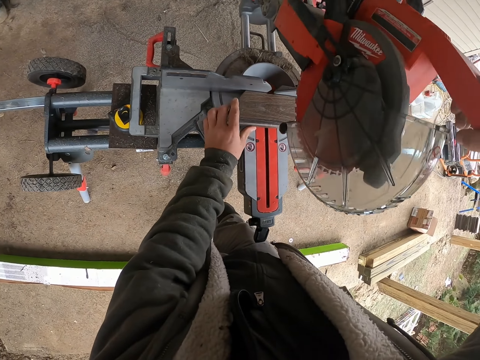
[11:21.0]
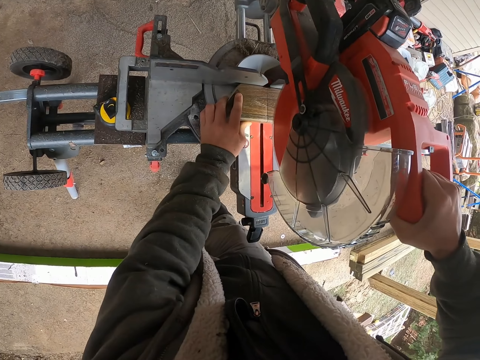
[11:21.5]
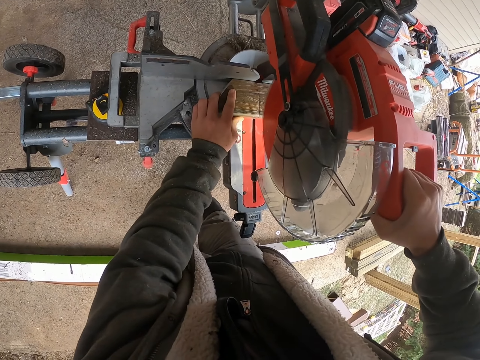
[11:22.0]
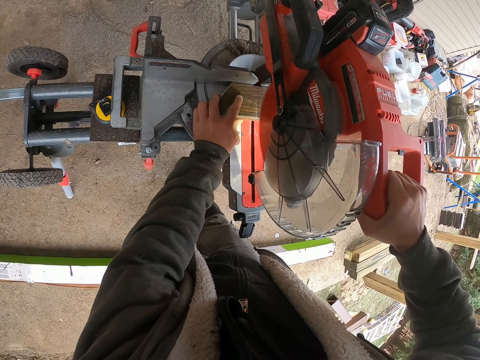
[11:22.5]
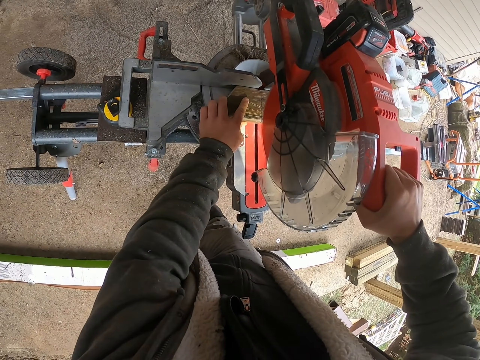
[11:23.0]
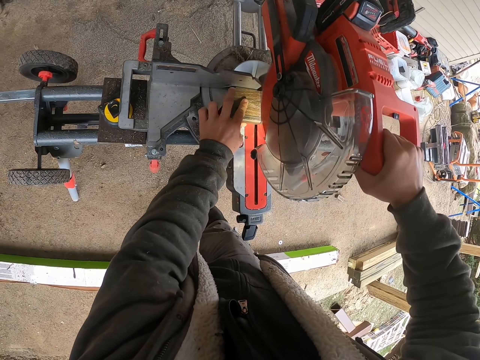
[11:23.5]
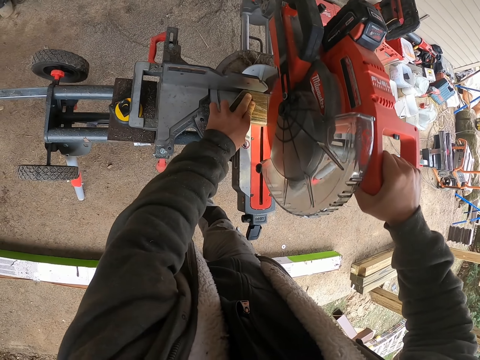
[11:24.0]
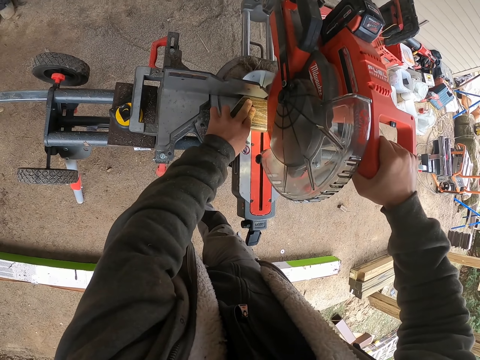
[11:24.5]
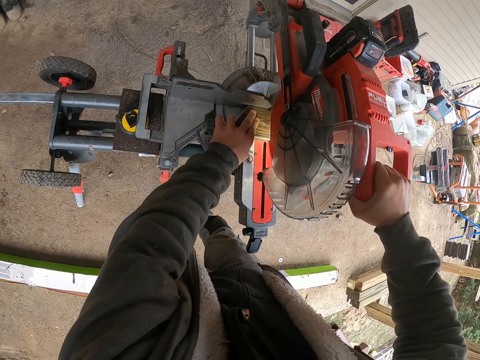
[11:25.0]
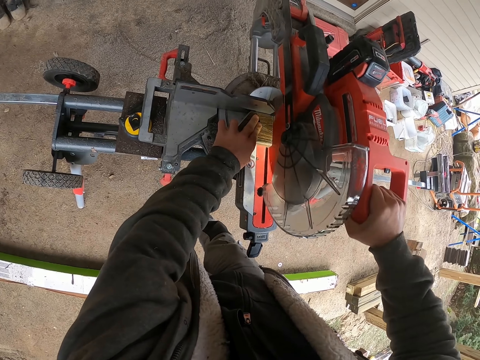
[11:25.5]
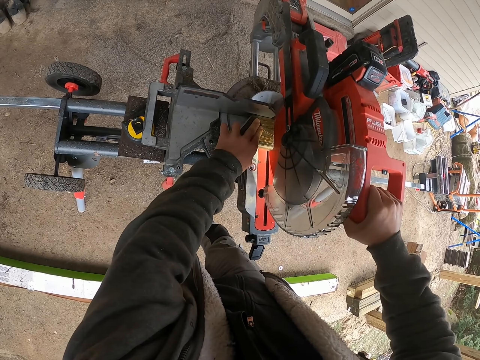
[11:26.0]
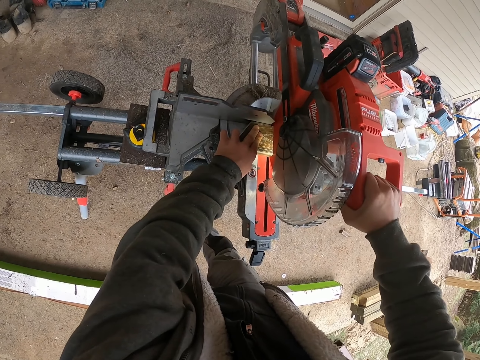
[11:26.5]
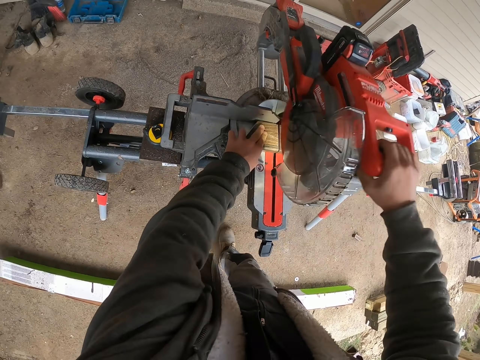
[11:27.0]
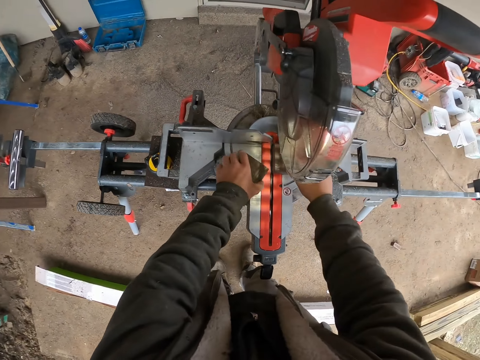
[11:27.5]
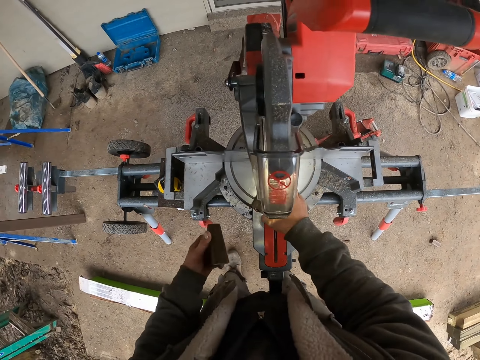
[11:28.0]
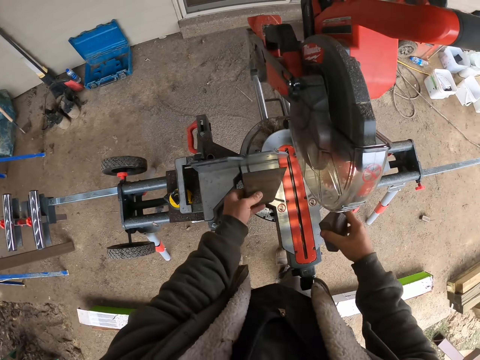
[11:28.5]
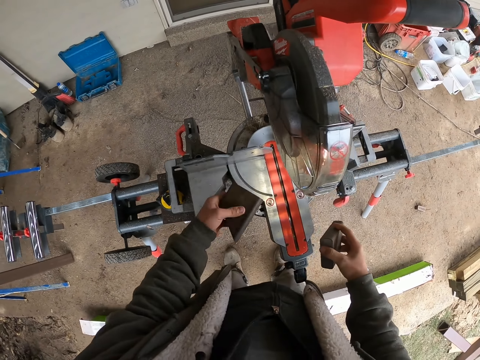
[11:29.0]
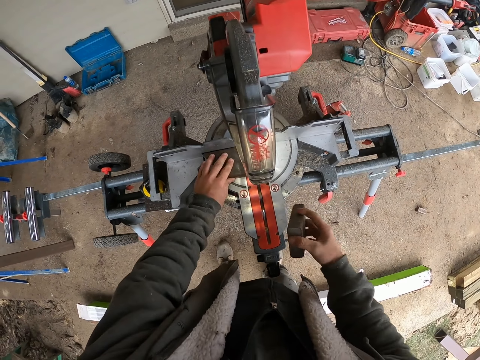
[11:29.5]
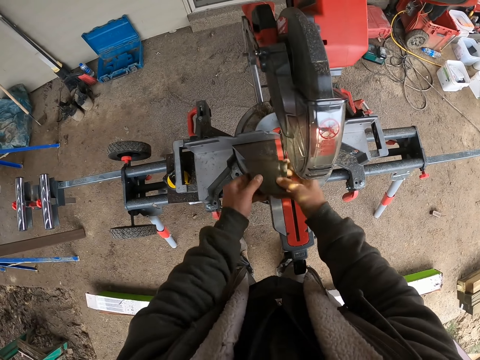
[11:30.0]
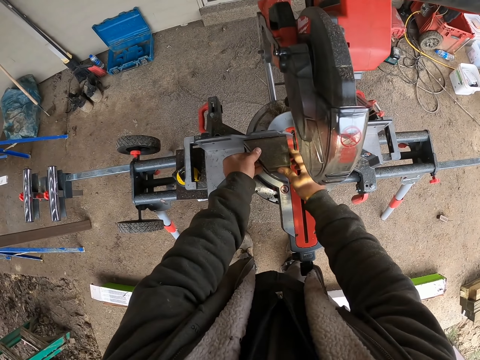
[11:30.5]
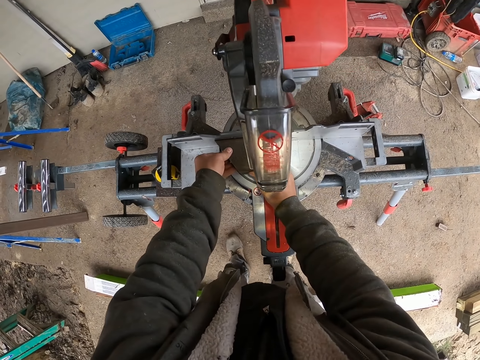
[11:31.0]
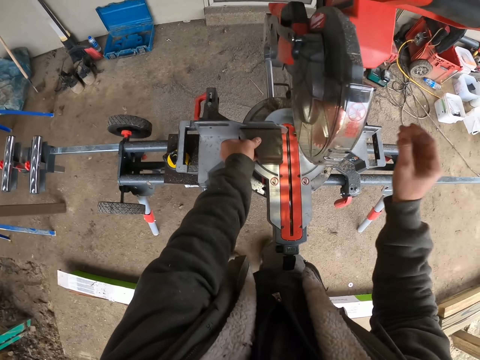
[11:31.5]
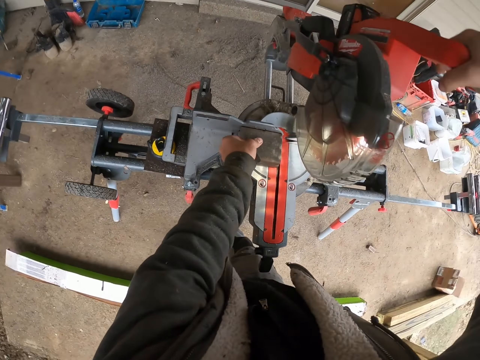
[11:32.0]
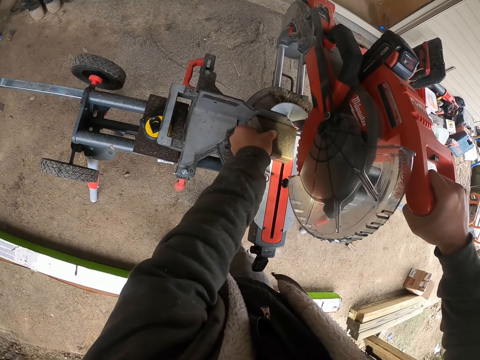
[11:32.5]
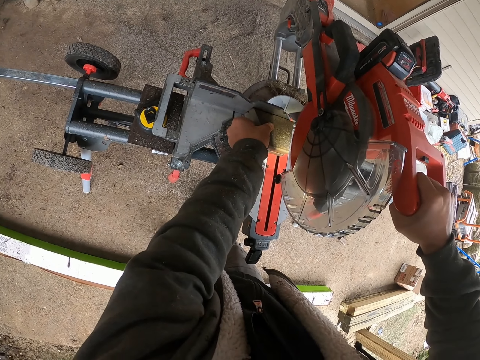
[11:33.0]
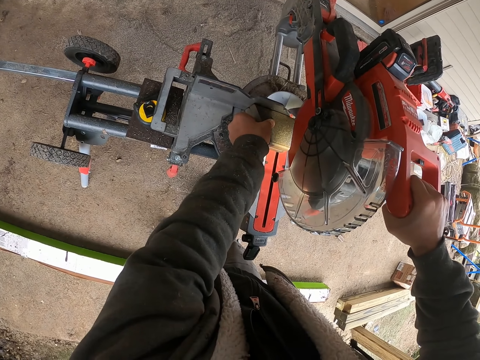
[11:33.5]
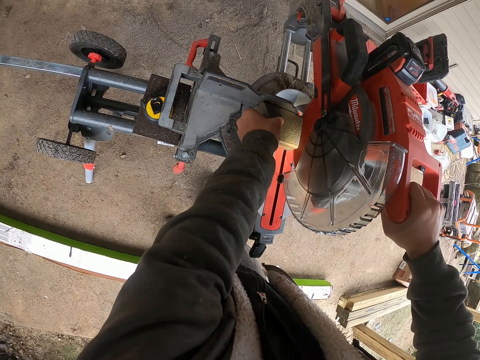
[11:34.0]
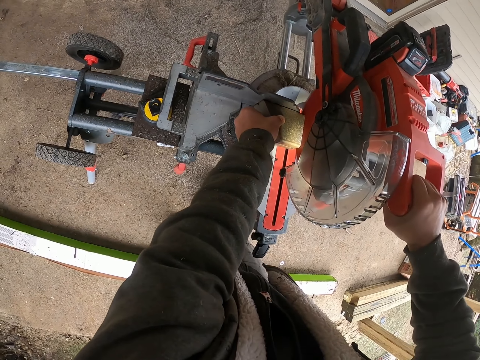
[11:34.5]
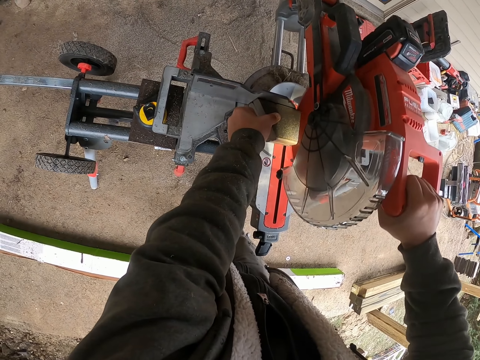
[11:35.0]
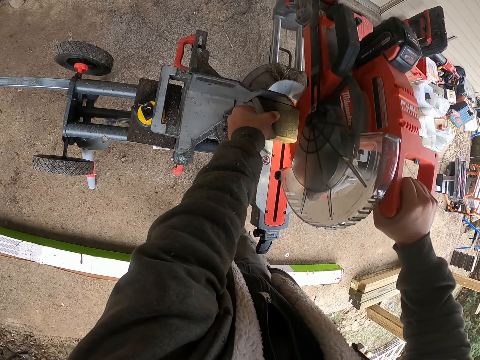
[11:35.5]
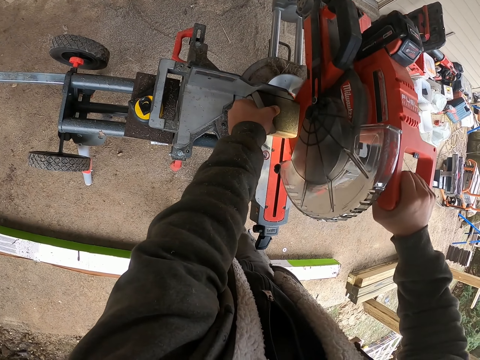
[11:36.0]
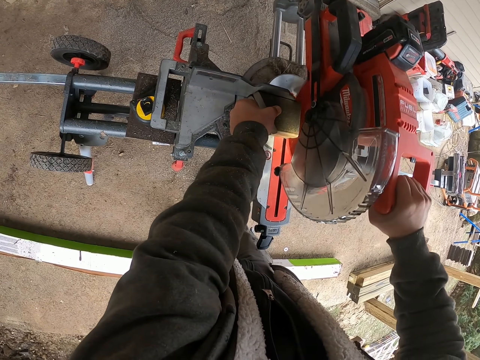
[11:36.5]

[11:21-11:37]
The camera wearer pulls the circular saw machine down. They cut the piece of wood. They pick up a piece of wood. They pick up the other piece of wood. They turn the piece of wood. They put the piece of wood on the circular saw machine. They put the piece of wood on the other piece of wood. They touch the timber. They pull the circular saw machine down. They cut the piece of wood.

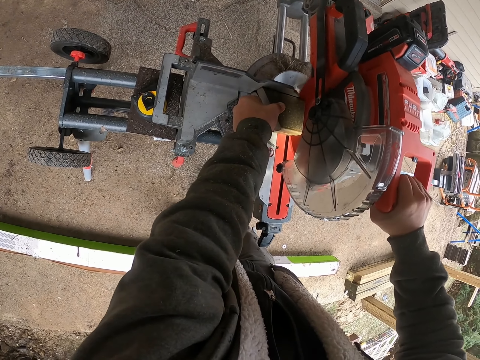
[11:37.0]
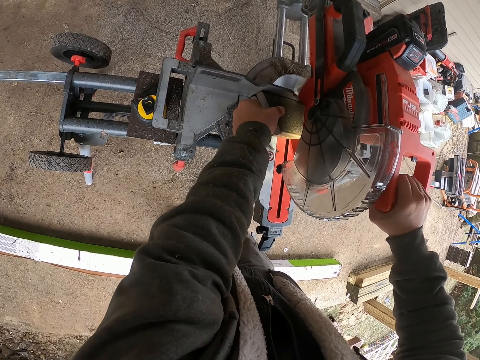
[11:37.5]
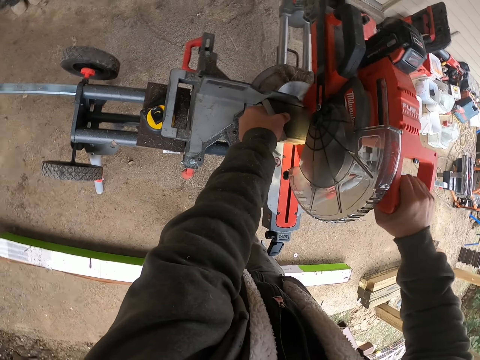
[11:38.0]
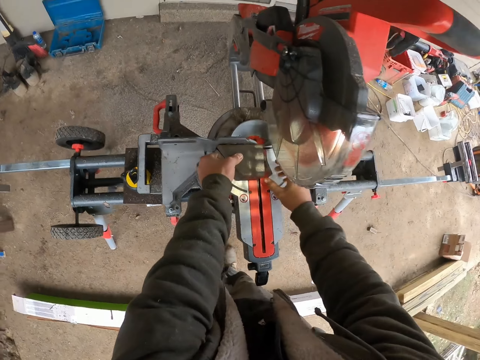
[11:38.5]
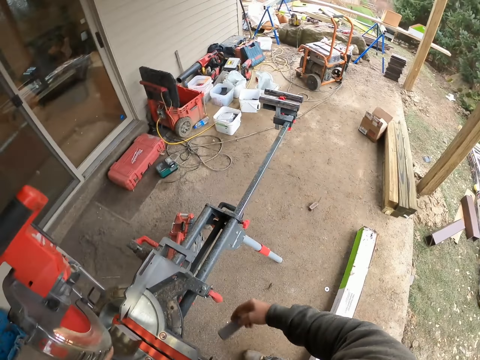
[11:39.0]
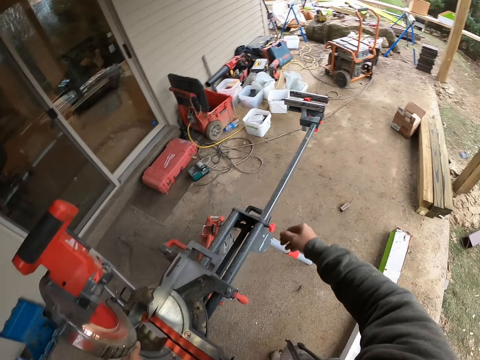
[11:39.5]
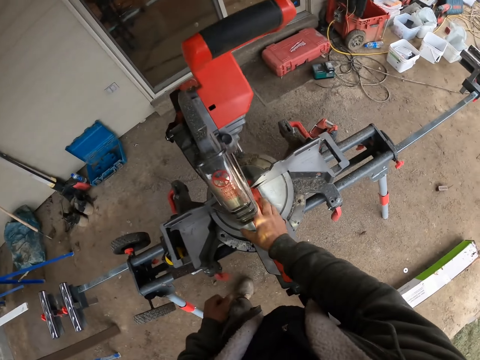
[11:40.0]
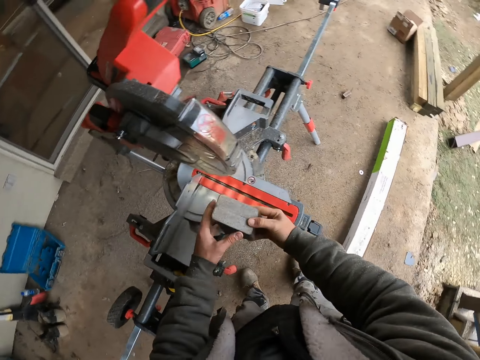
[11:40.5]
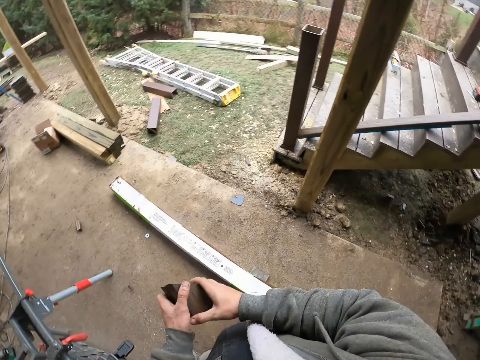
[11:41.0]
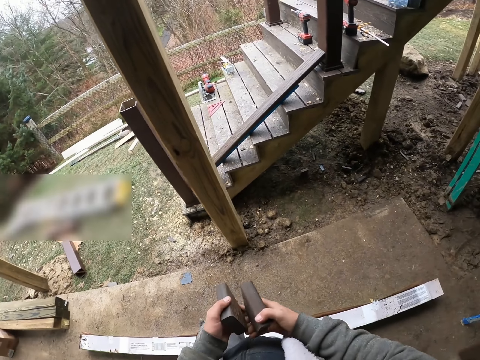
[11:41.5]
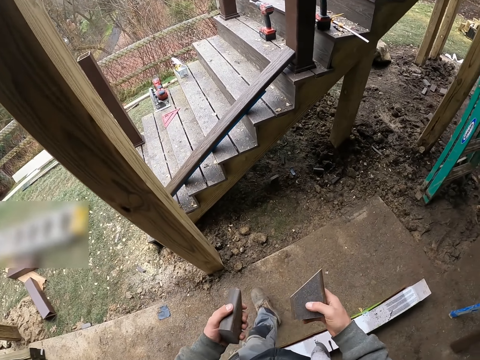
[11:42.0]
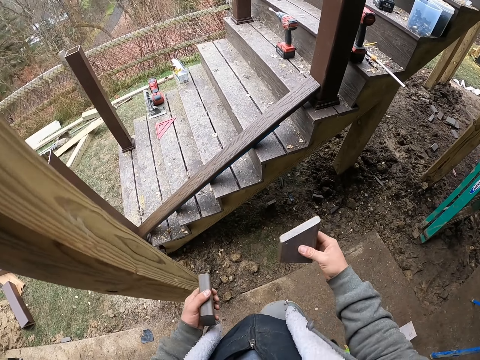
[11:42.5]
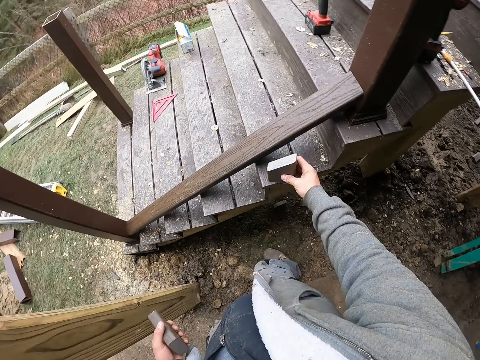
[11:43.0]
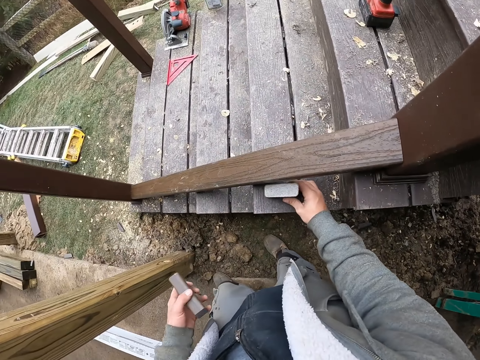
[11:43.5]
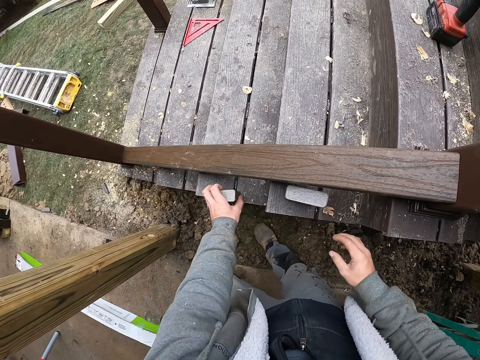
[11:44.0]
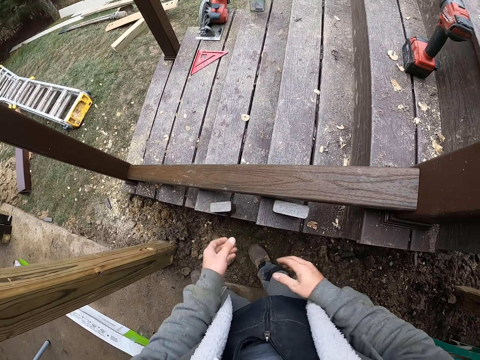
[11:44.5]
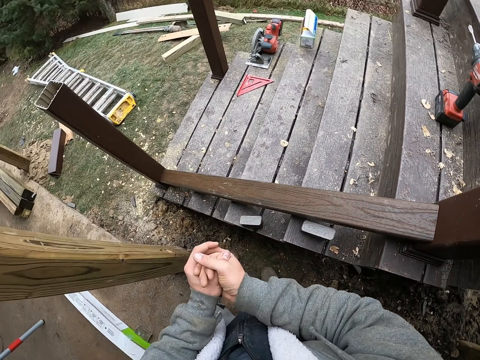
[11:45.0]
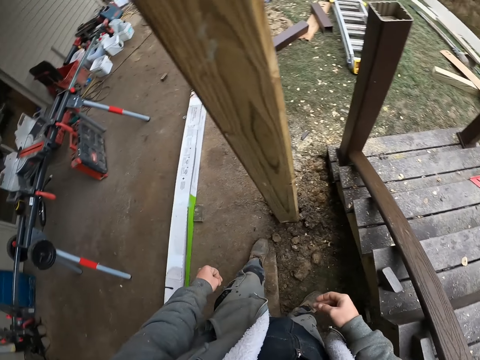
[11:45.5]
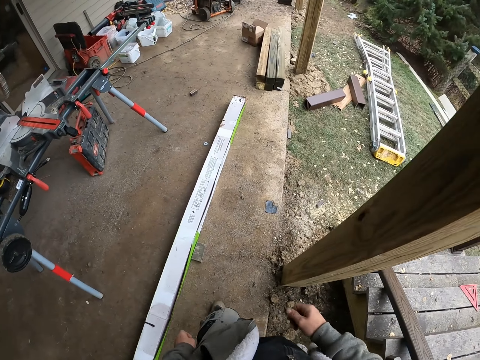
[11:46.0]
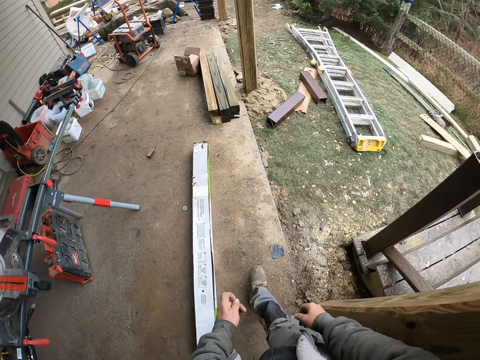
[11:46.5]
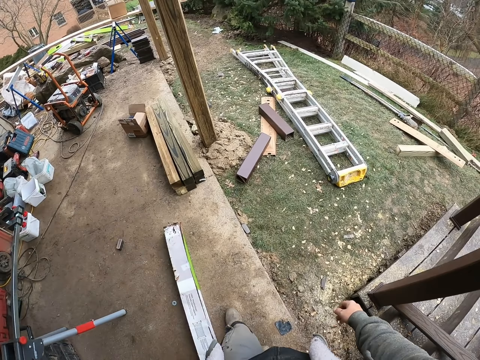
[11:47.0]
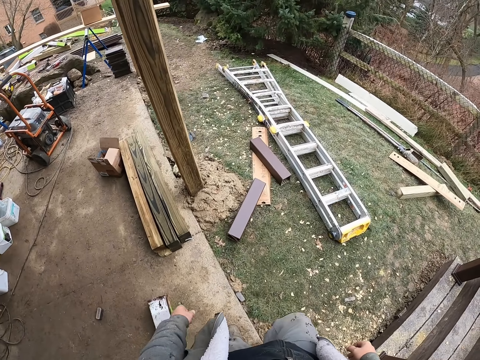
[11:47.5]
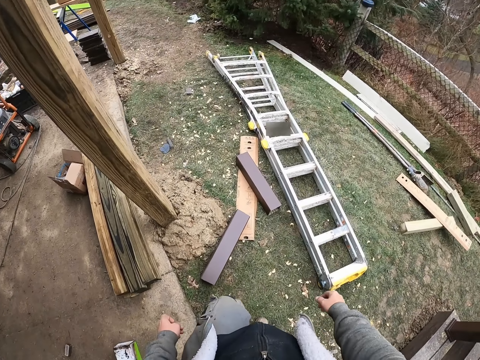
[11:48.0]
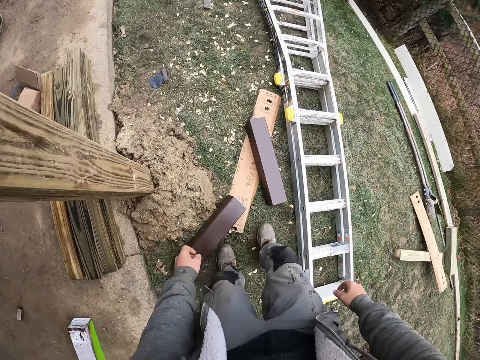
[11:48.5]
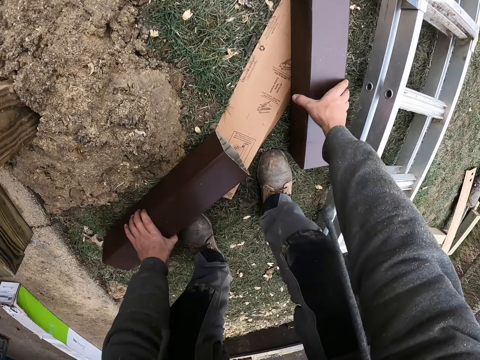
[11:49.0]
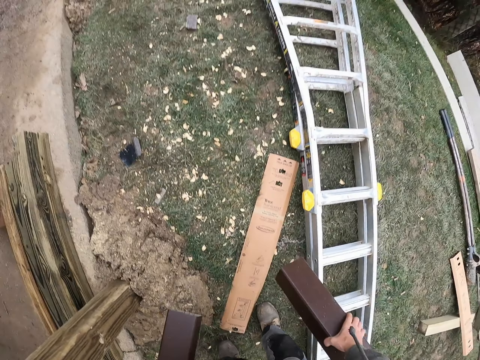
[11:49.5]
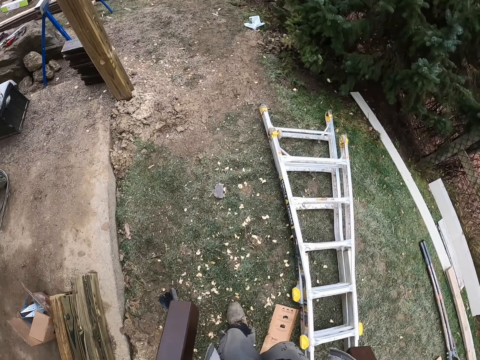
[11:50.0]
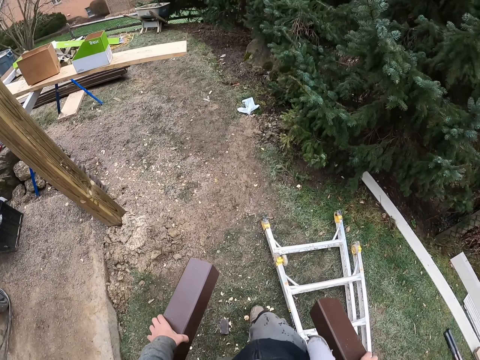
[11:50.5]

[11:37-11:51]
The camera wearer picks up a piece of wood. They throw the piece of wood away. They pick up the pieces of wood. They take a few steps. They put the piece of wood on a stair. They put the other piece of wood on the stair. They wring their hands. They put their hands together. They walk in the backyard. They pick up two pieces of wood. They walk in the backyard.
